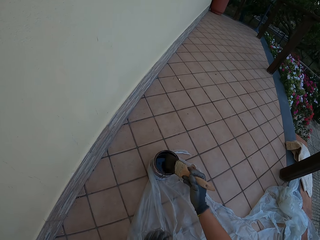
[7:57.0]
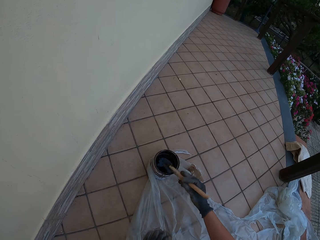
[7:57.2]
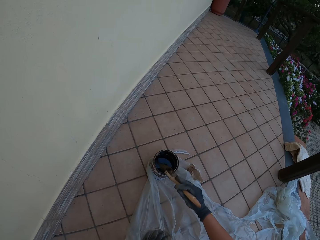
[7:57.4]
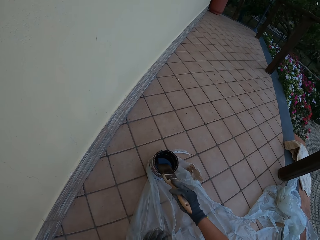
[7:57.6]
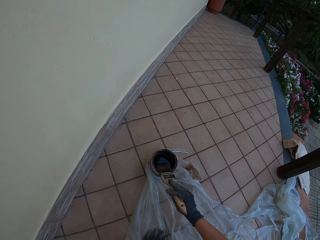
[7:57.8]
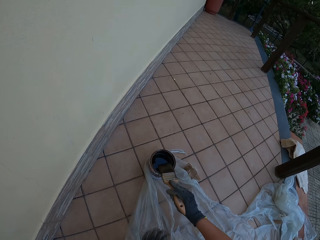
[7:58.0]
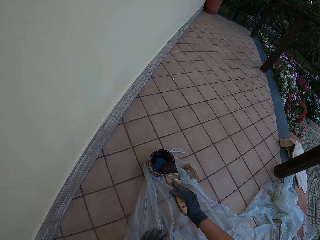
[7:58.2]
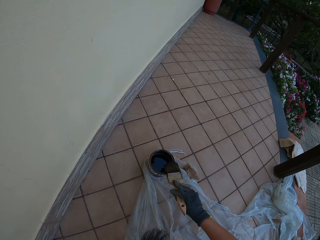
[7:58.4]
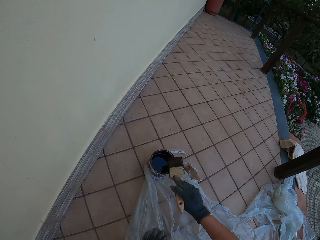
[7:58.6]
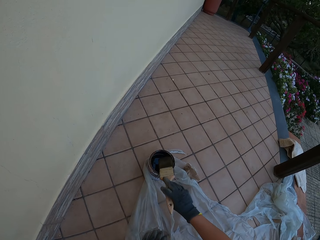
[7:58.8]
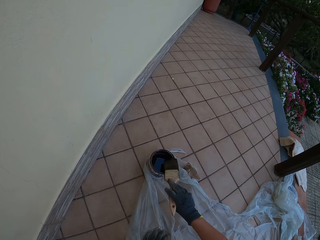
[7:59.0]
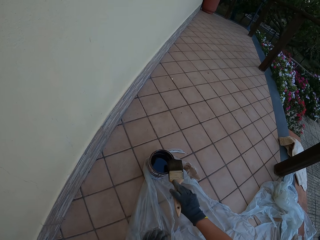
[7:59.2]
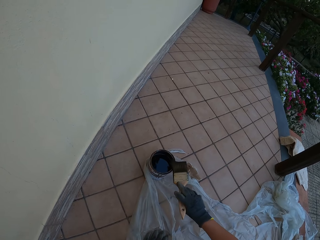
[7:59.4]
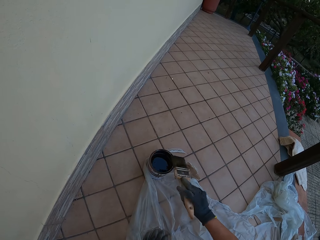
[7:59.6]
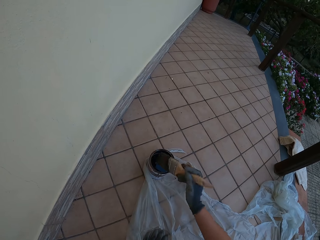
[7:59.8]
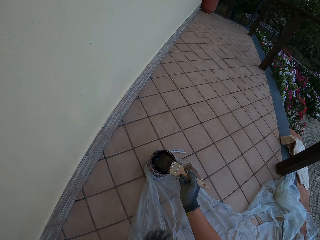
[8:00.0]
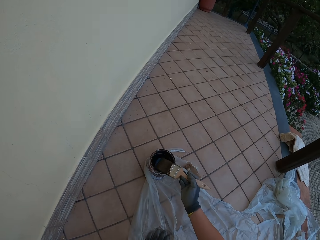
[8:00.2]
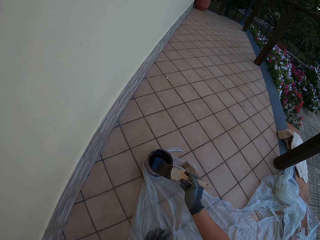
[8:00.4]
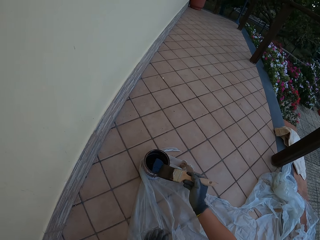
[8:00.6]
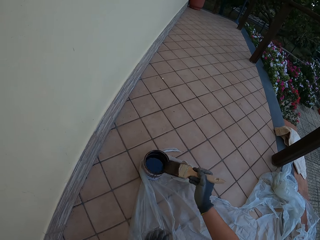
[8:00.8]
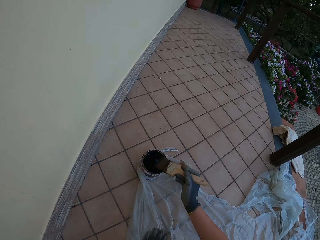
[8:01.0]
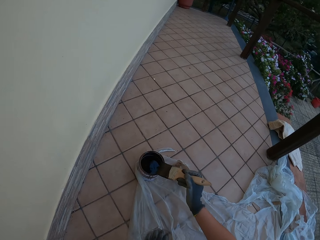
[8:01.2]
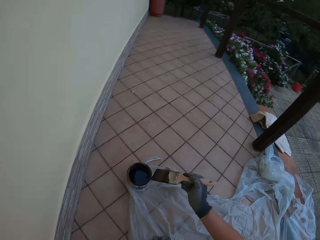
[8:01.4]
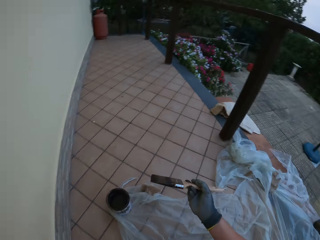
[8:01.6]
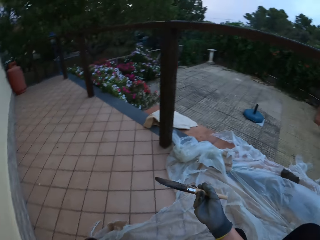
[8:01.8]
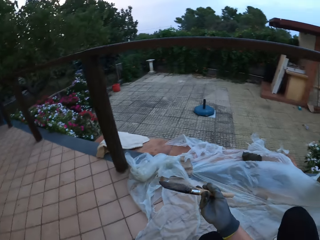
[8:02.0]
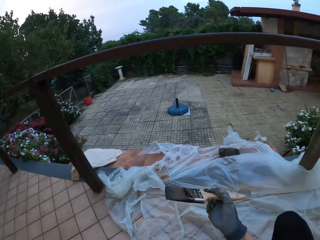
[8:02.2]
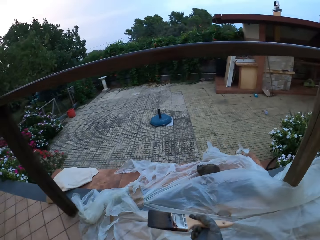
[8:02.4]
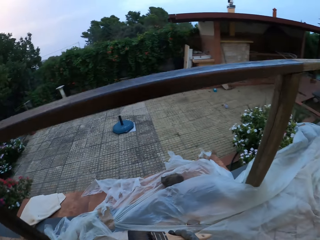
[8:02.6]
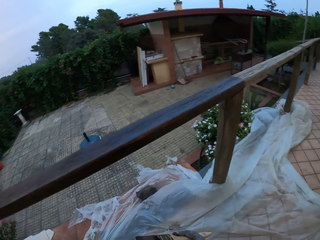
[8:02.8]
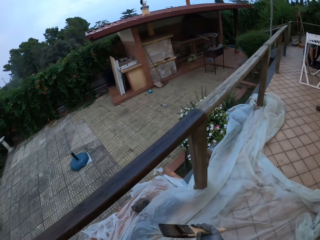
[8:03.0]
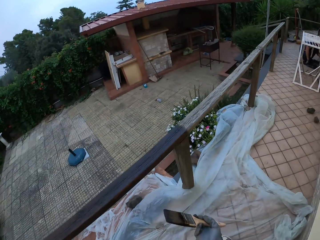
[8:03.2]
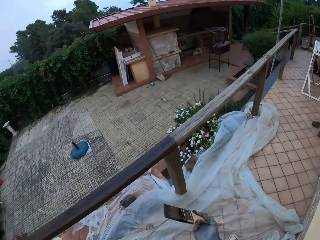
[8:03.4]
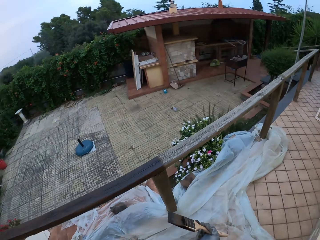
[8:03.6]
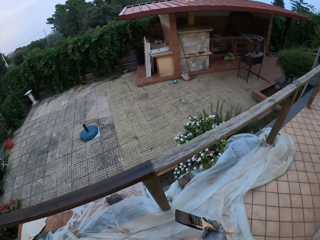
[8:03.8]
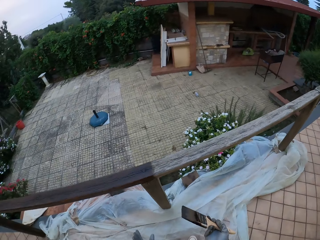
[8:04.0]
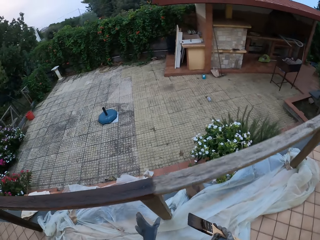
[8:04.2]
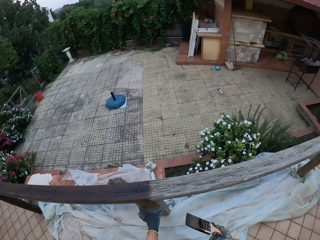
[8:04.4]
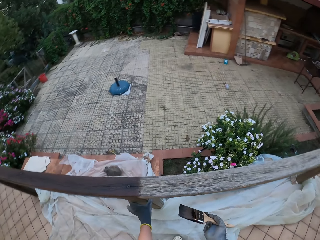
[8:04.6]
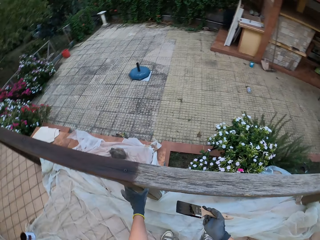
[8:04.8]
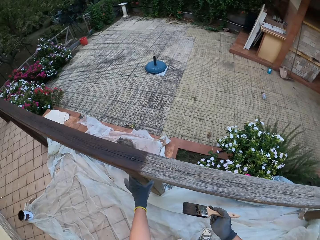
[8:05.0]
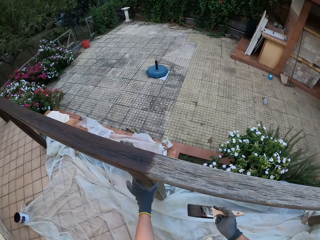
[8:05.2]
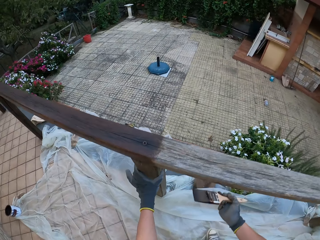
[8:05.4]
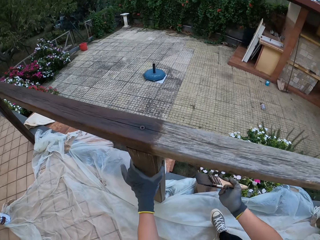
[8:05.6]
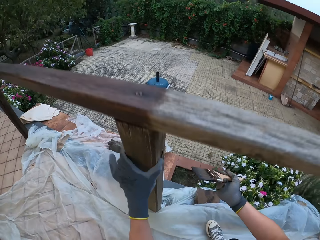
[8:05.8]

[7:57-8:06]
The camera wearer wipes the paint brush on the wood paint can. He looks around the compound. He walks towards the wooden rail. He holds a baluster of the wooden rail with his gloved left hand.

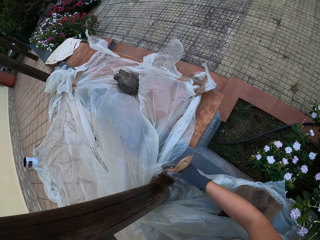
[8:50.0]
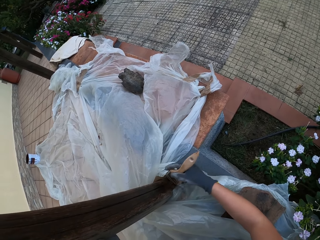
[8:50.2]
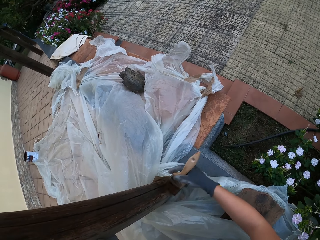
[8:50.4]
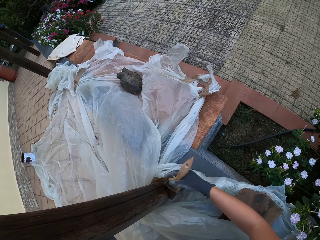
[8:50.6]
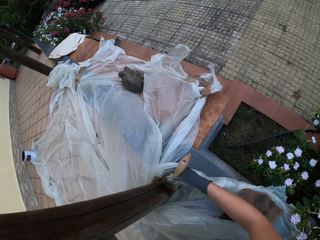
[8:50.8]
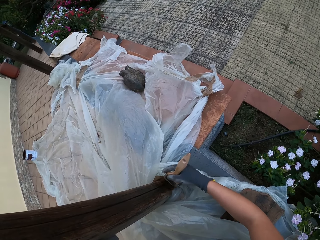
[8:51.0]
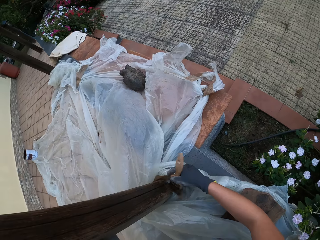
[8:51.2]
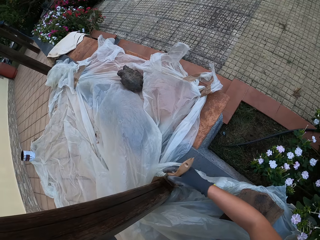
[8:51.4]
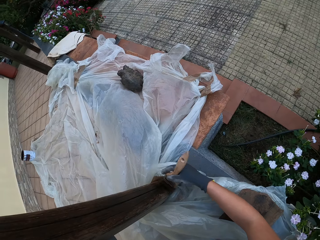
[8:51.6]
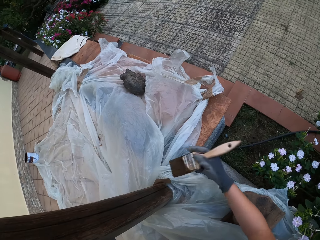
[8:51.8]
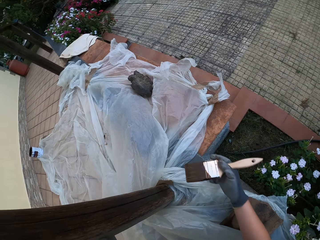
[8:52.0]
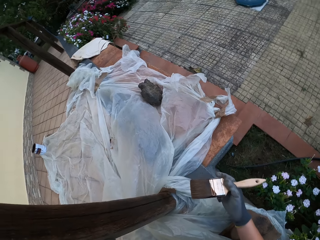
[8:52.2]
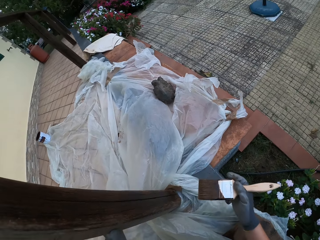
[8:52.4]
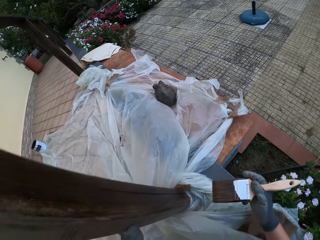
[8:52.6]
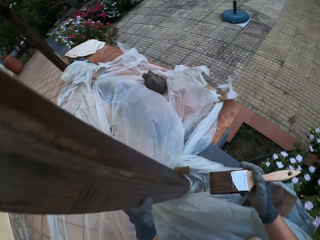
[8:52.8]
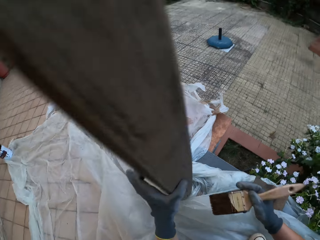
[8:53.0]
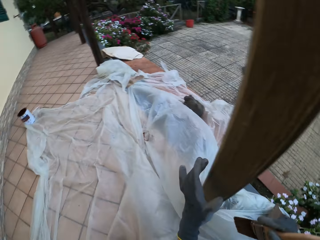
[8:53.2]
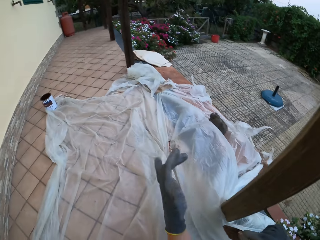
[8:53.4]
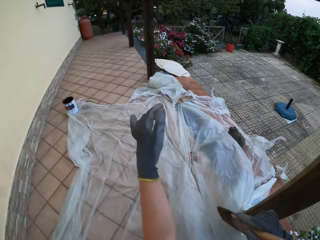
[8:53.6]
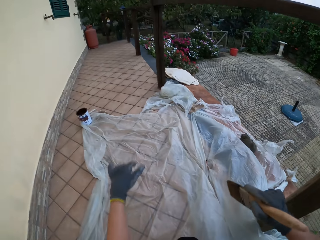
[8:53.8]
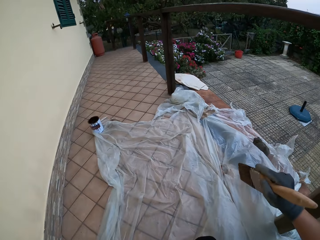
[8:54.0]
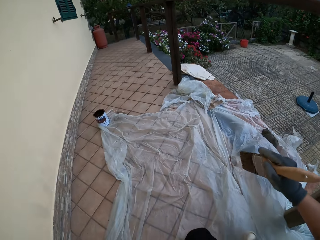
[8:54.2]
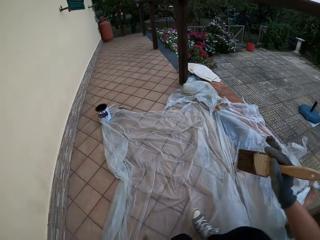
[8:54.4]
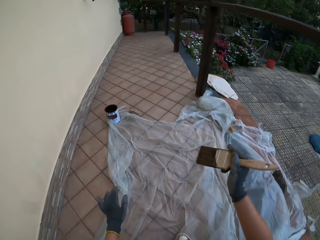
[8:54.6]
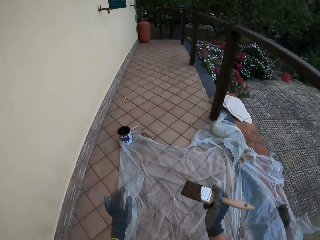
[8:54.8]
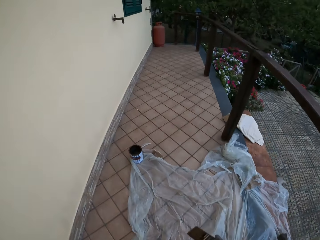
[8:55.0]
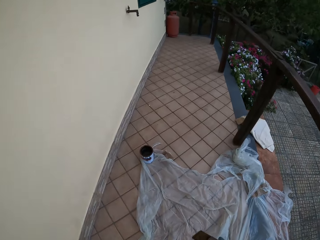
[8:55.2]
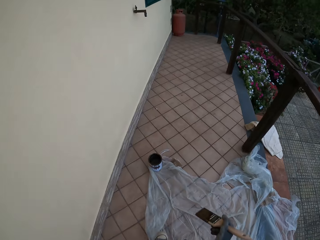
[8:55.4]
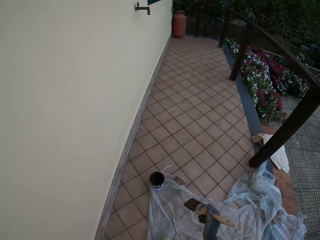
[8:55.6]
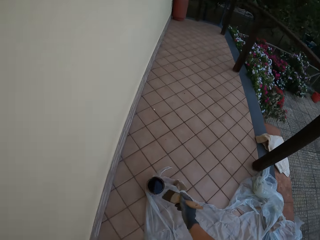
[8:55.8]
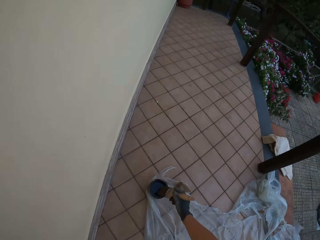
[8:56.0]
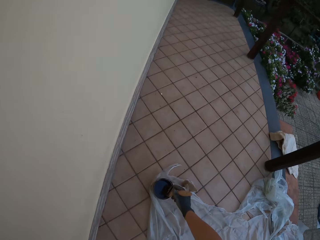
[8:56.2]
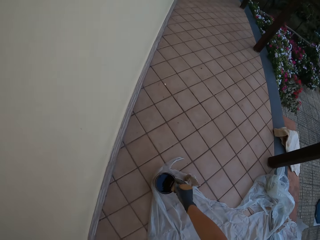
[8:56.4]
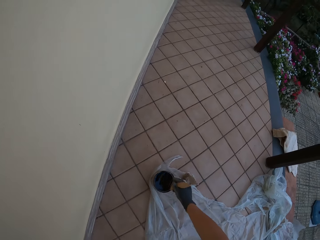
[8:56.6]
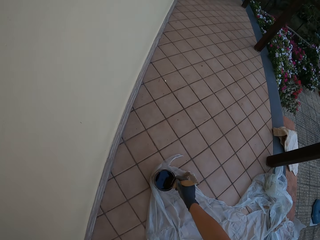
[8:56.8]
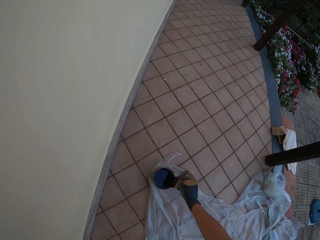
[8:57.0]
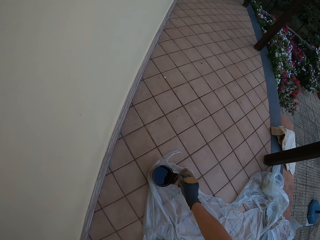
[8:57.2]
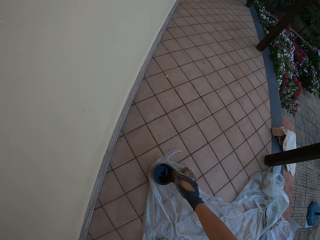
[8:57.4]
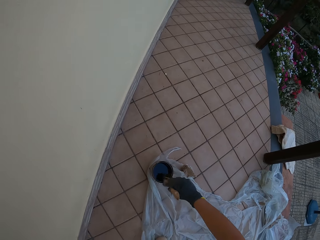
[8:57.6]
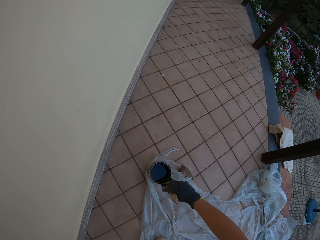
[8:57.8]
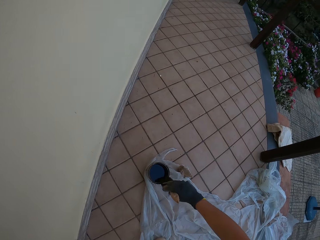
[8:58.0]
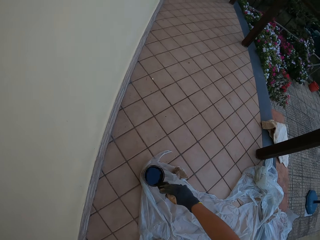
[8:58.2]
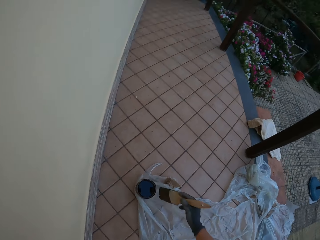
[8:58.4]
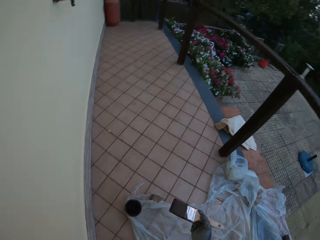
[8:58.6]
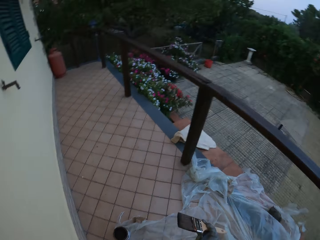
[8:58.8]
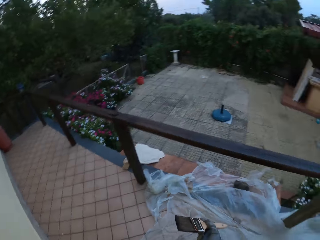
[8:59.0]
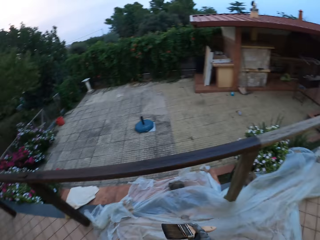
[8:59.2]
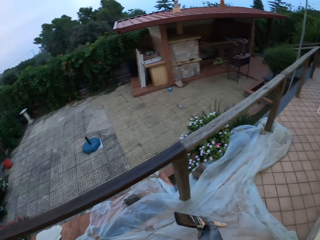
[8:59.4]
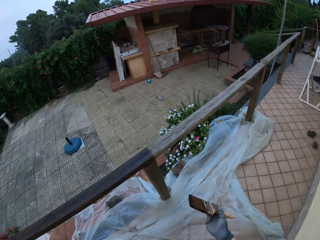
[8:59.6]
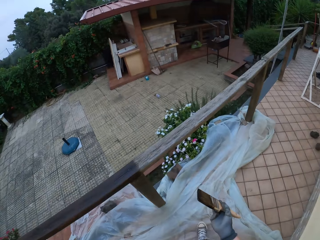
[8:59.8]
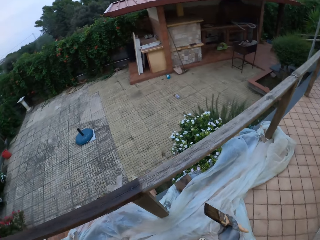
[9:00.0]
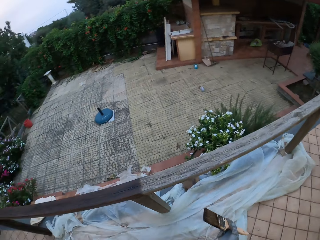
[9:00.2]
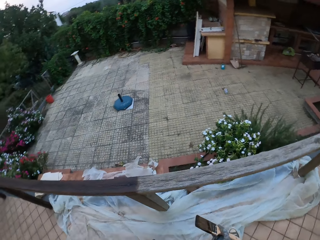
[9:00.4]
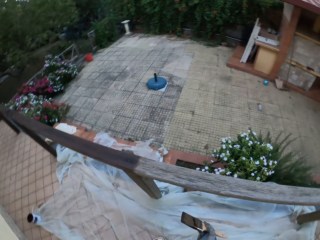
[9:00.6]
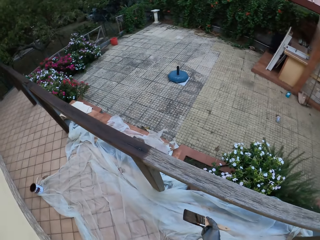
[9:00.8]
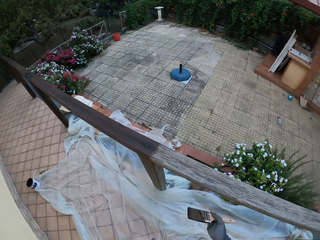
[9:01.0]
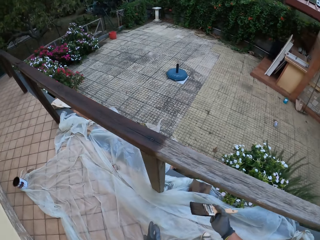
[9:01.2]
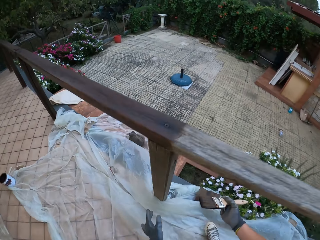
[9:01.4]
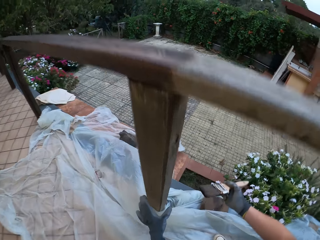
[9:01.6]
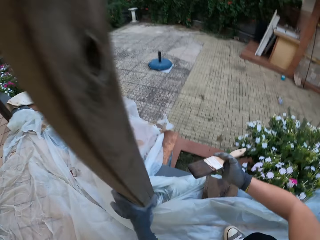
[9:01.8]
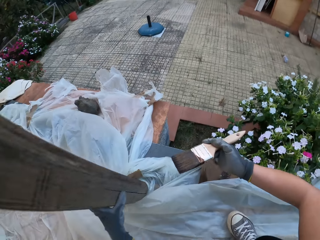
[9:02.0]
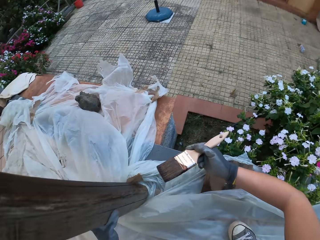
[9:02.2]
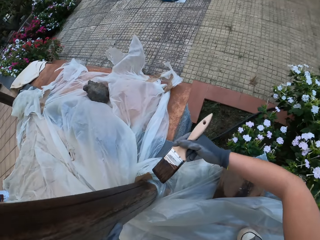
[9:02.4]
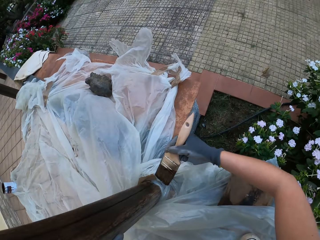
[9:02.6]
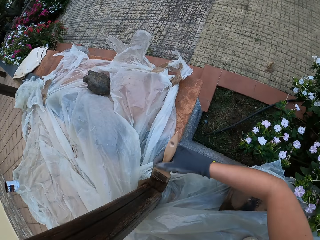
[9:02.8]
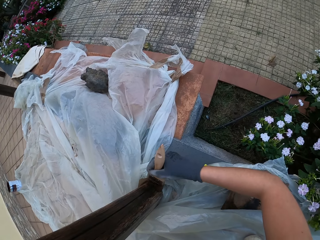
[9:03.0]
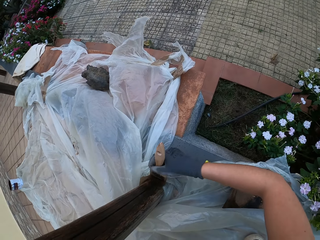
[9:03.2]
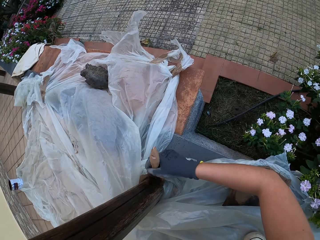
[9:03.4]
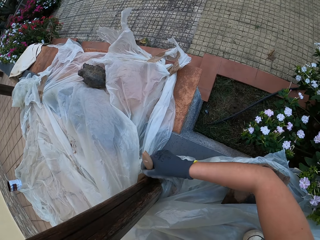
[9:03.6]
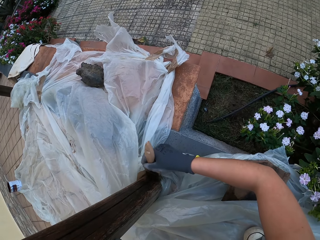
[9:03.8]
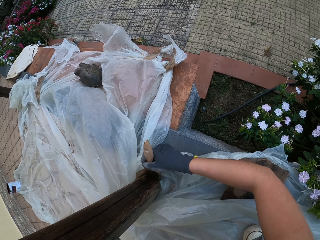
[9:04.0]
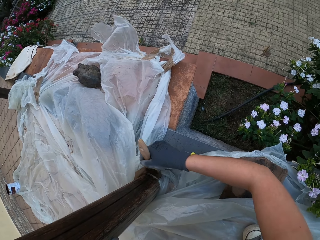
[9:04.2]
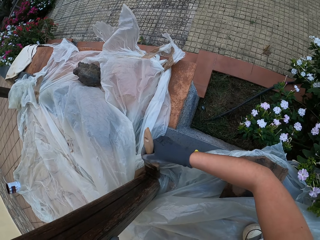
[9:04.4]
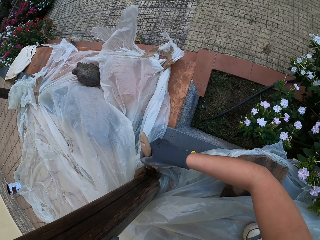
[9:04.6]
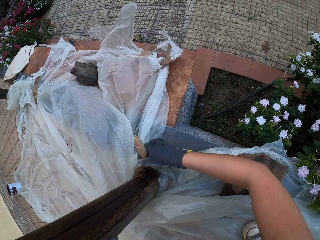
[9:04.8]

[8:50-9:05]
The camera wearer removes the paint brush from the wooden rail fence. He looks around the compound. He walks towards the paint bucket on the floor. He dips the brush in his gloved right hand into the paint in the paint bucket on the floor. He stirs the wood paint with the paint brush. He drains the paint on the brush in his gloved right hand at the edge of the paint bucket on the floor. He wipes the paint brush on the wood paint can. He looks around the compound. He walks towards the wooden rail. He holds the baluster of the wooden rail with his gloved left hand. He paints the wooden rail baluster with the paintbrush in his gloved right hand.
